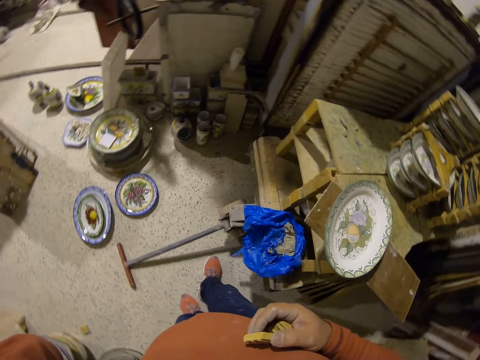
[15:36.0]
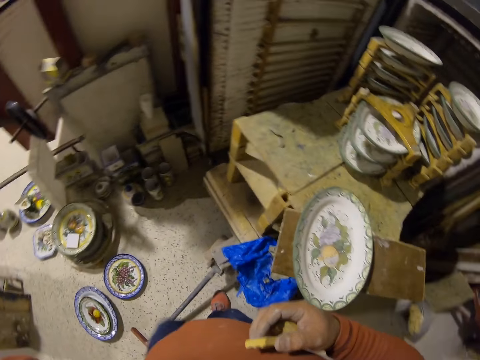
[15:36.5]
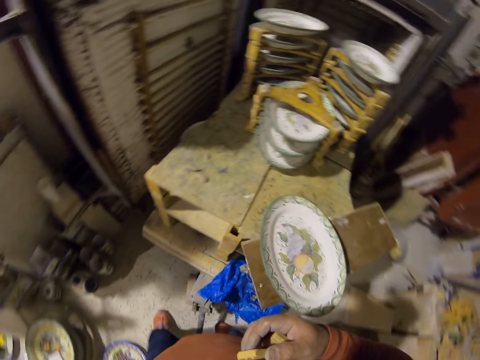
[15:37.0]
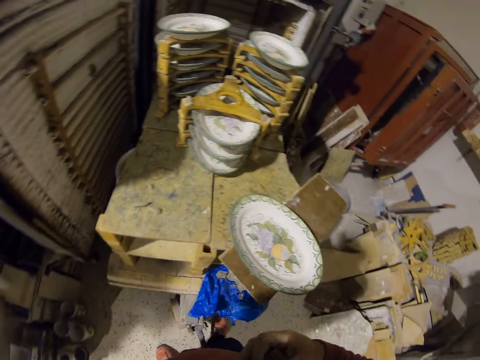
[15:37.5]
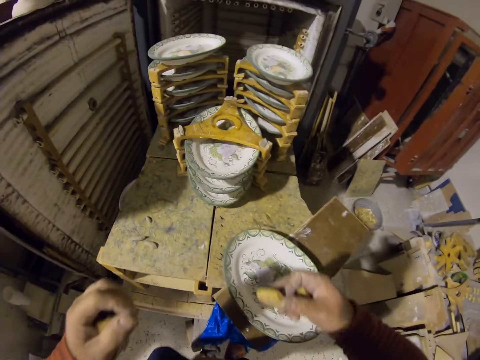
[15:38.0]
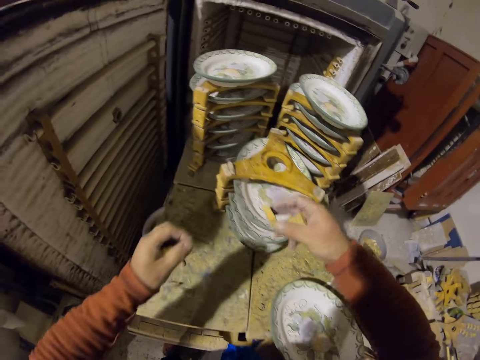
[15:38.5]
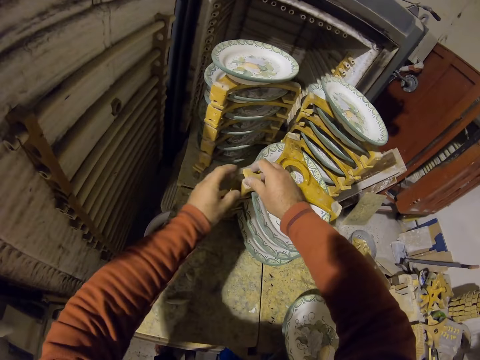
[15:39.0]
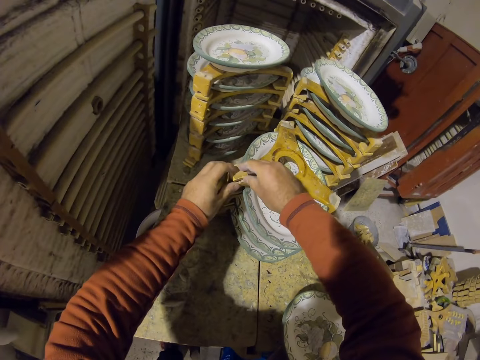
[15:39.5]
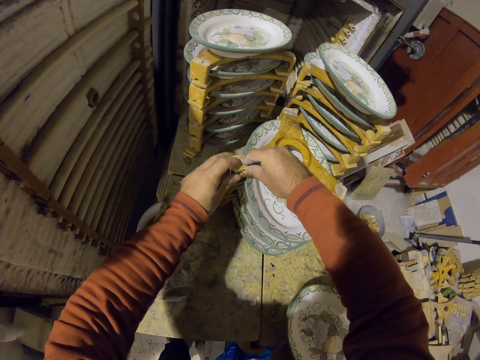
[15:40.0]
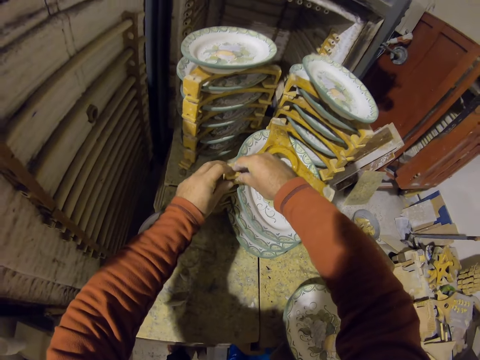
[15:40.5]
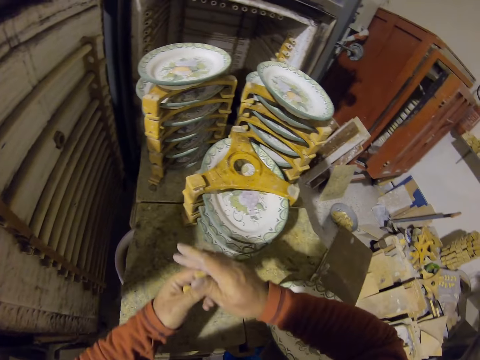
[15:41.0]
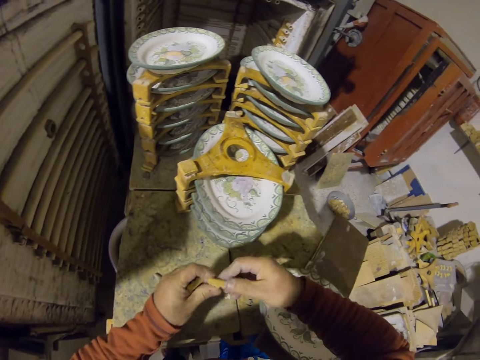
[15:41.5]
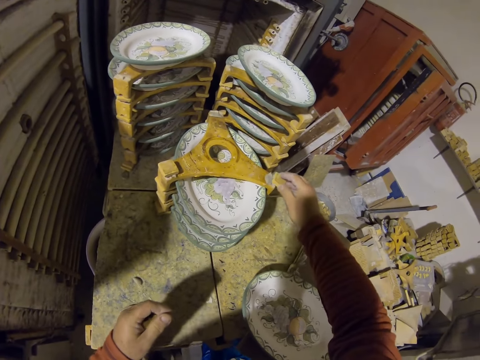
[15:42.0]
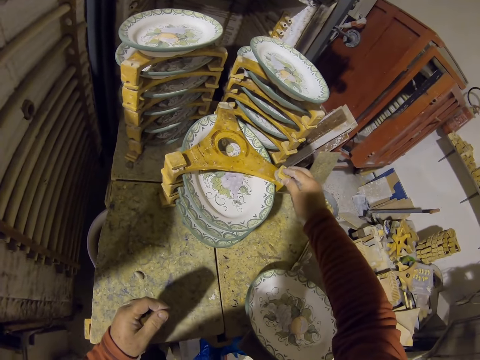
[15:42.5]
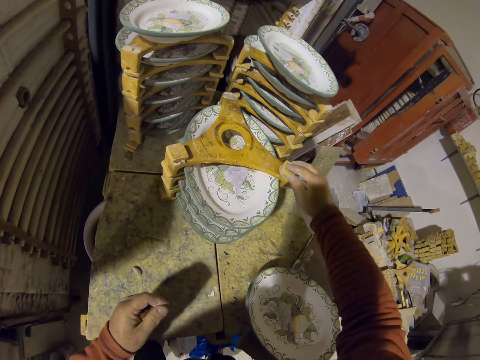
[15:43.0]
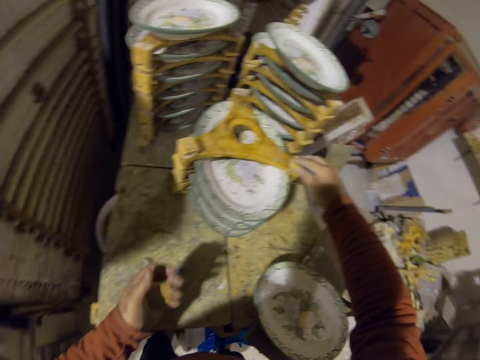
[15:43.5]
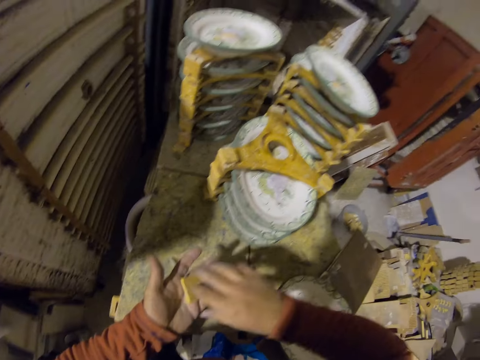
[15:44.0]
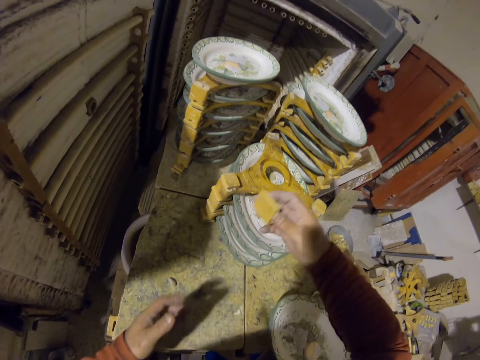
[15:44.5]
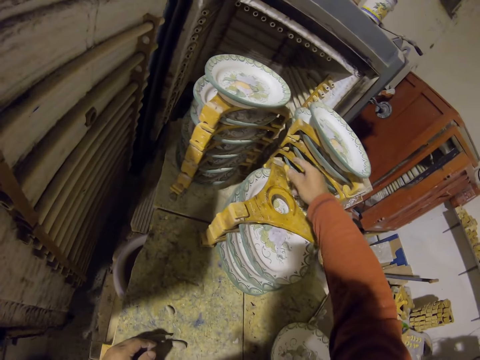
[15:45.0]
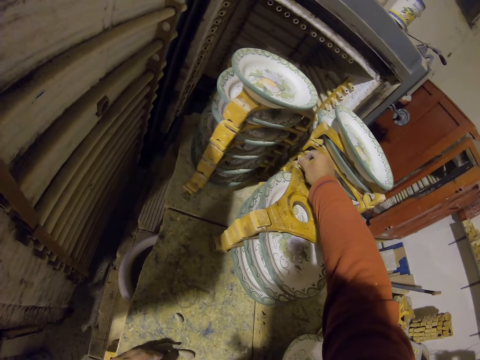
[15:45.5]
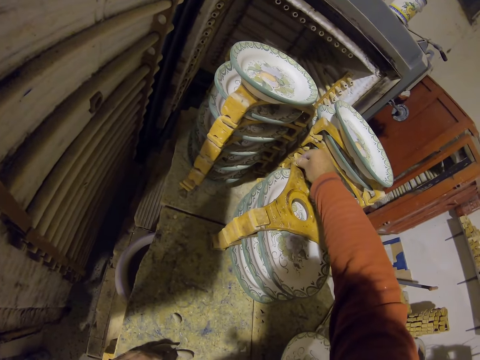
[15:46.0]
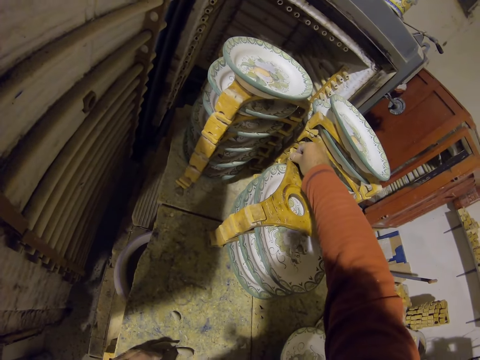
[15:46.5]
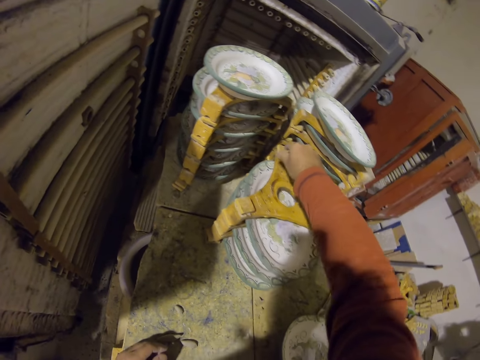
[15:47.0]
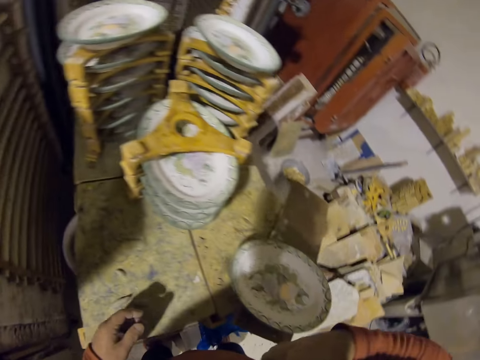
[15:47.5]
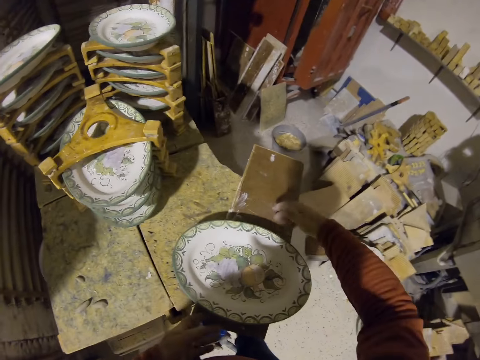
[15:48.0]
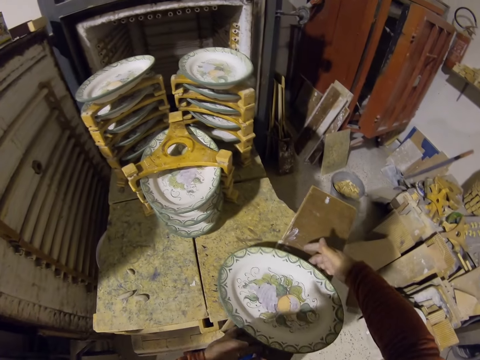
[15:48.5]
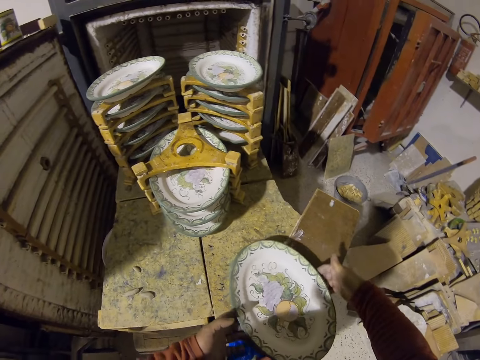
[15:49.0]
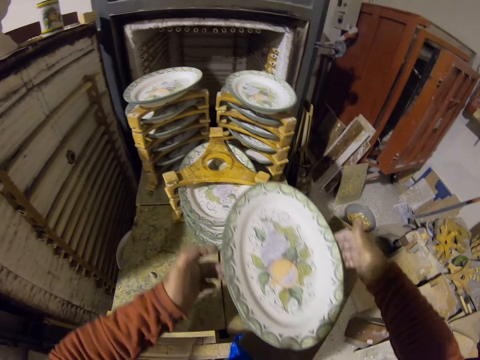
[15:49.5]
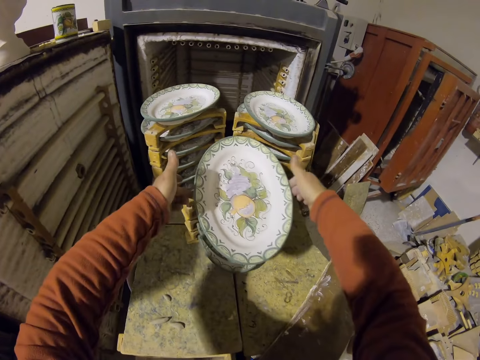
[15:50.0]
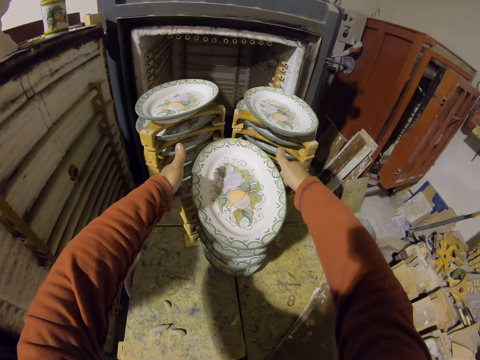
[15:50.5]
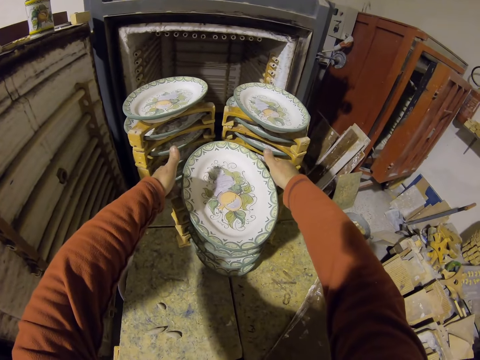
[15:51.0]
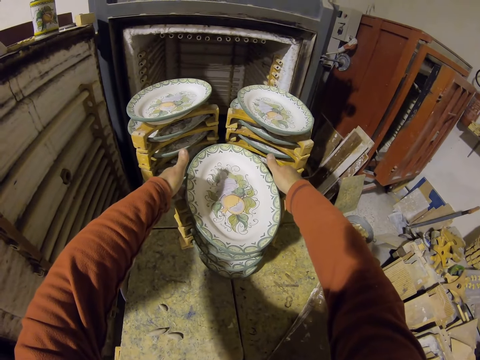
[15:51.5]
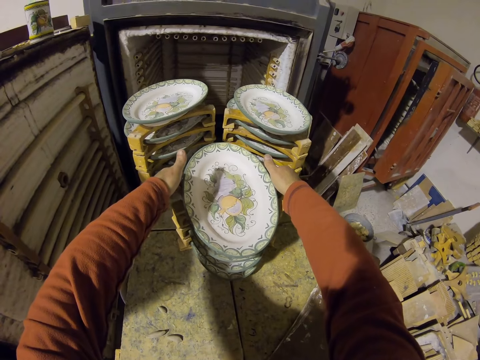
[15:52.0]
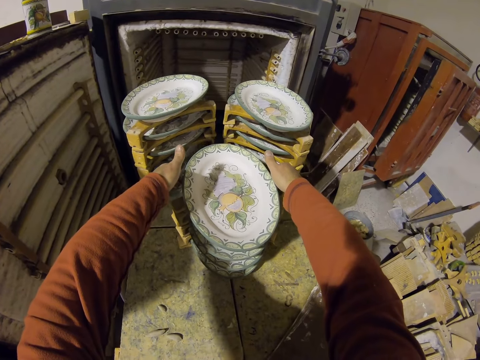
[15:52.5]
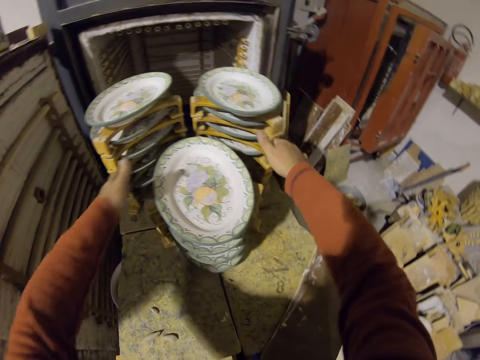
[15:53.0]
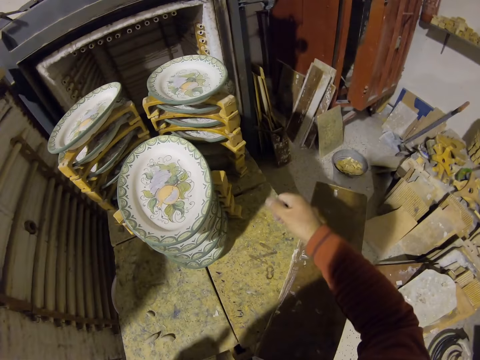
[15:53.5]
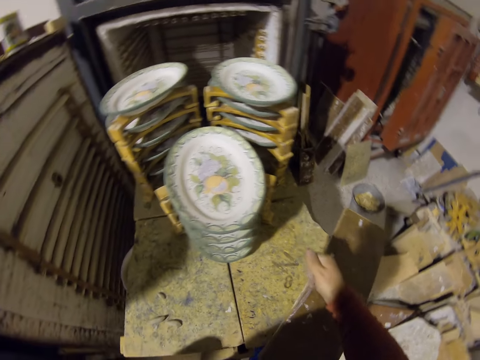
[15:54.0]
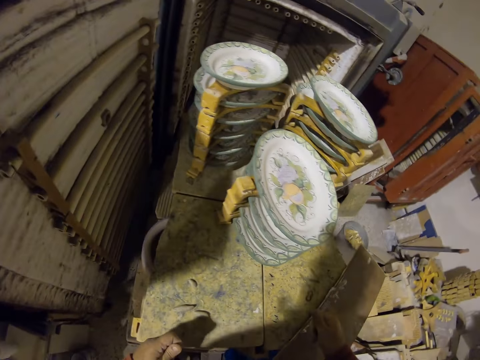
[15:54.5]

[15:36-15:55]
The camera wearer fixes the wood pieces on the clay. They pick a tray. They place the plate on the wood holder. They put the tray on the shelf.

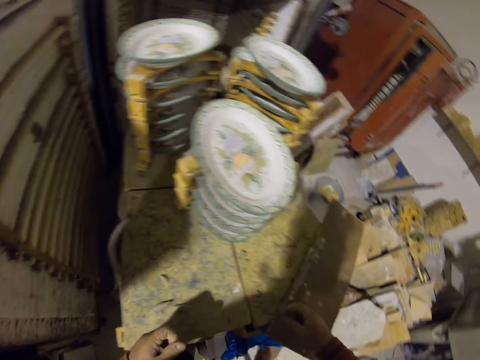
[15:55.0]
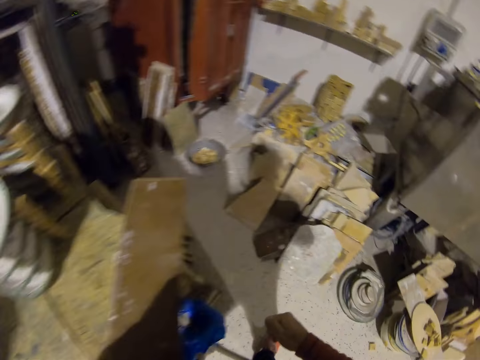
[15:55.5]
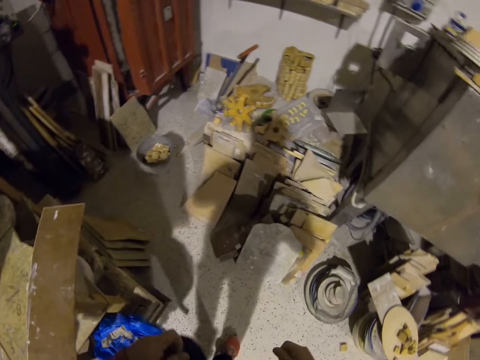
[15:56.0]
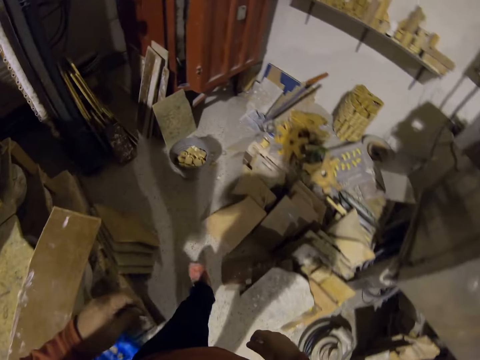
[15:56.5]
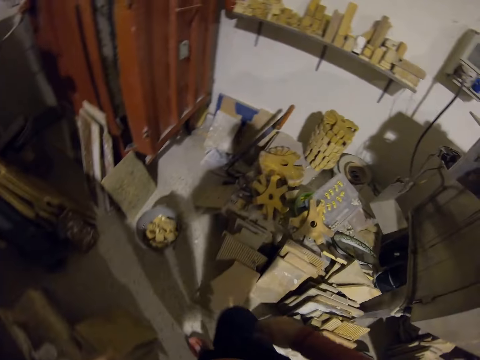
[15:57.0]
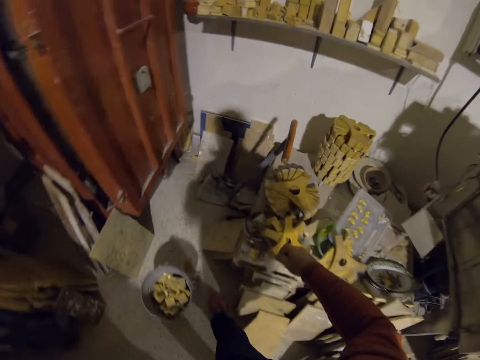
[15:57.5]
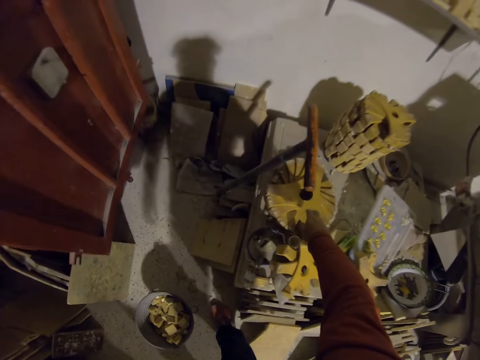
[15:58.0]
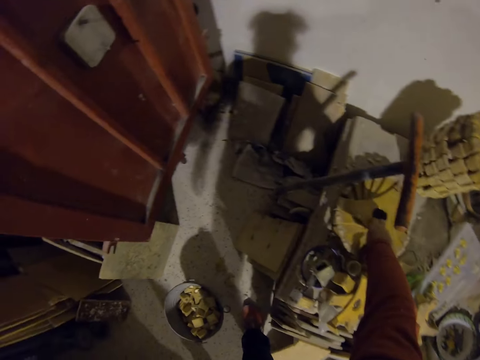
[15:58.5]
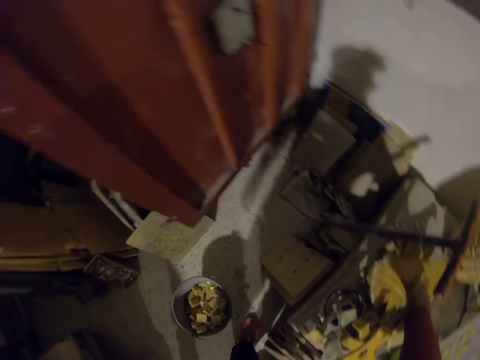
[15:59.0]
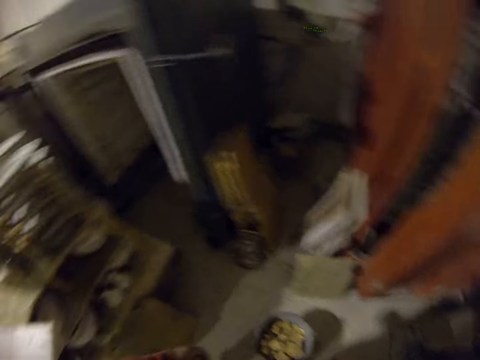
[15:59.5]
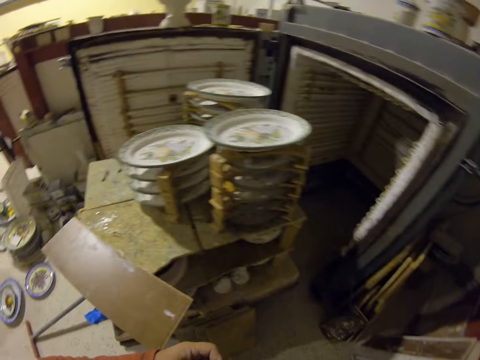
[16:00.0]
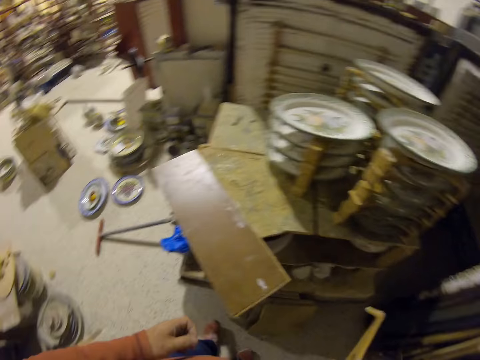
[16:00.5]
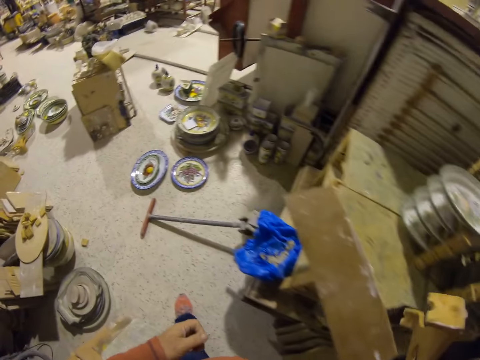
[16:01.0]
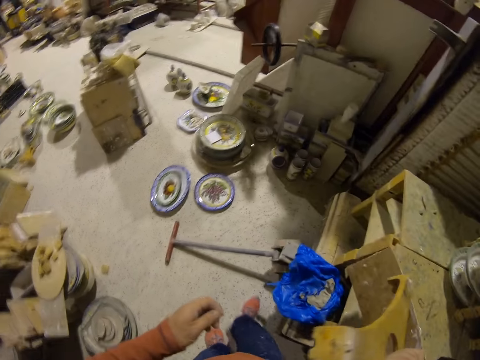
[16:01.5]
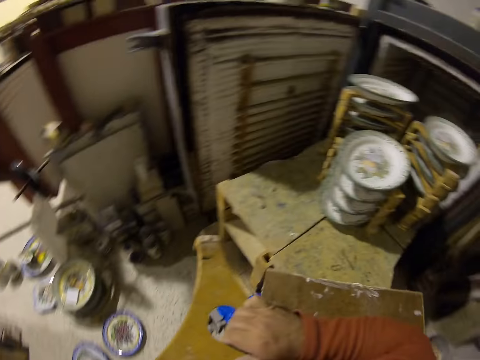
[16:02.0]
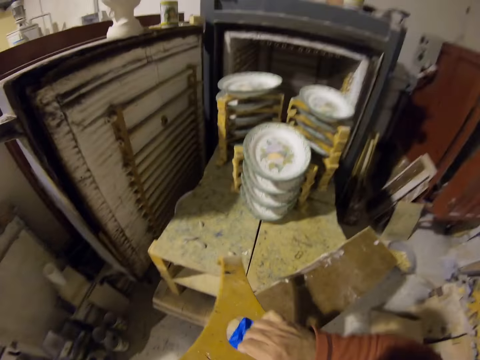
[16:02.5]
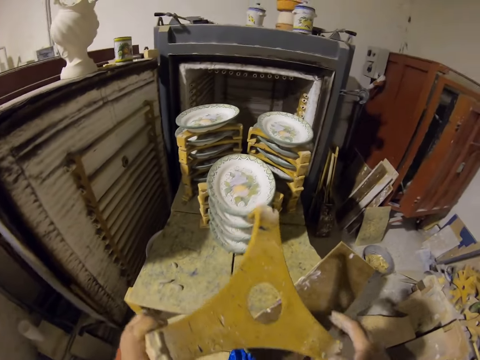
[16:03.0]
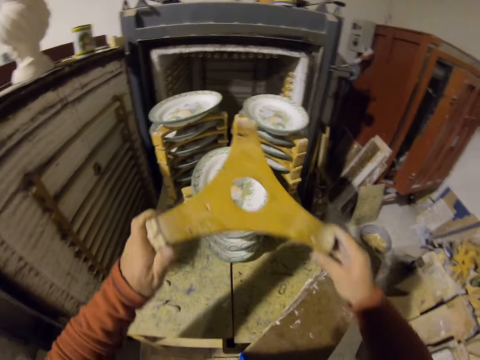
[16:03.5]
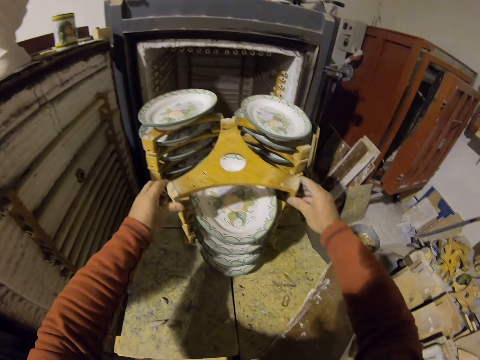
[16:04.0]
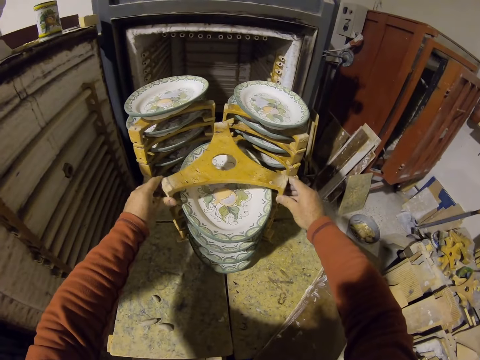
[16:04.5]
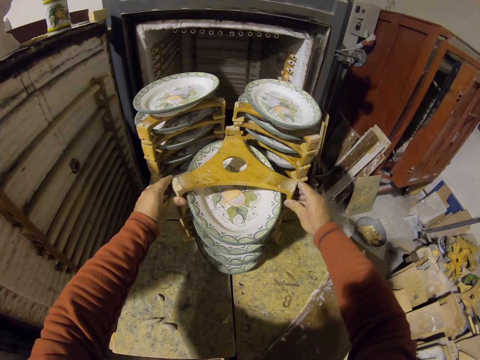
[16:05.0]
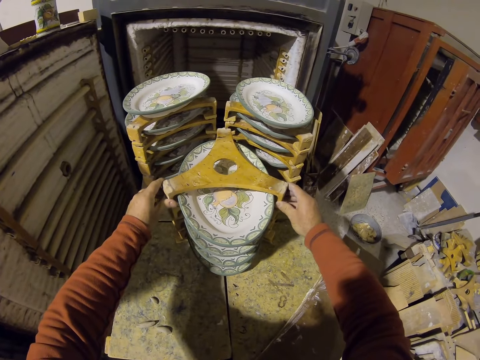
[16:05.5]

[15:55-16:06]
The camera wearer picks the wood holder. They fix the wood holder. They put something on the plate.
